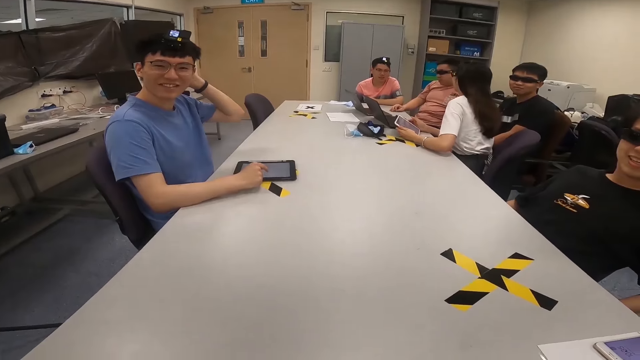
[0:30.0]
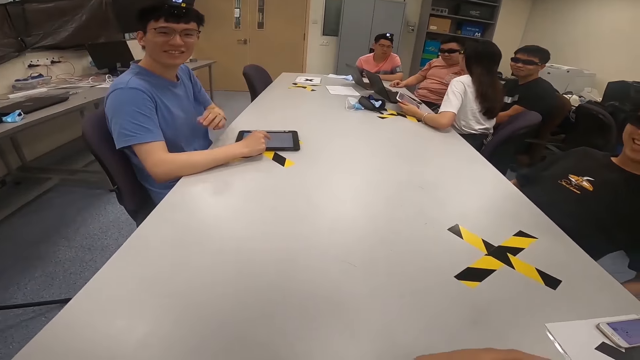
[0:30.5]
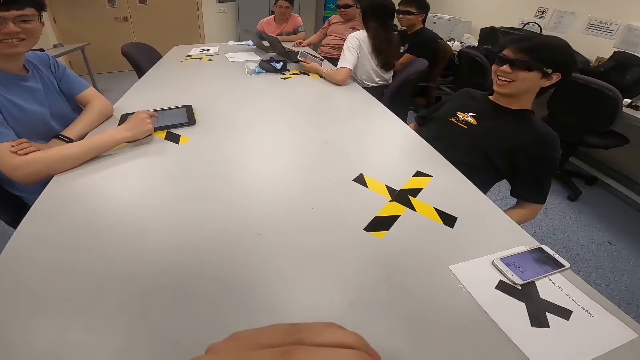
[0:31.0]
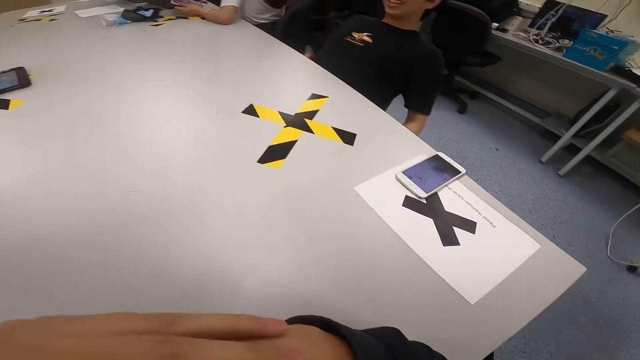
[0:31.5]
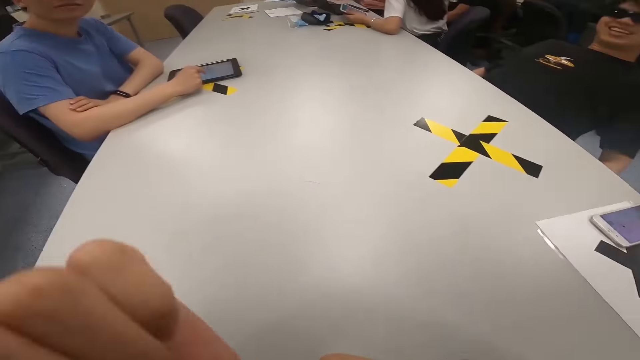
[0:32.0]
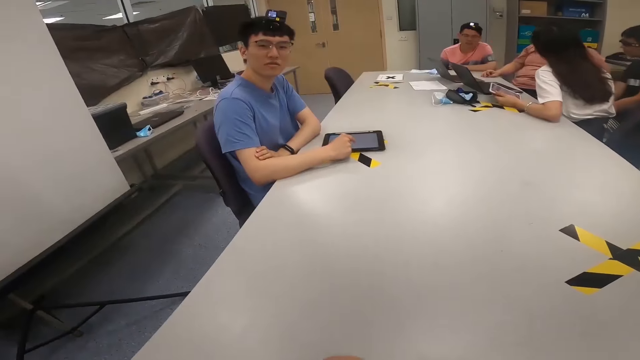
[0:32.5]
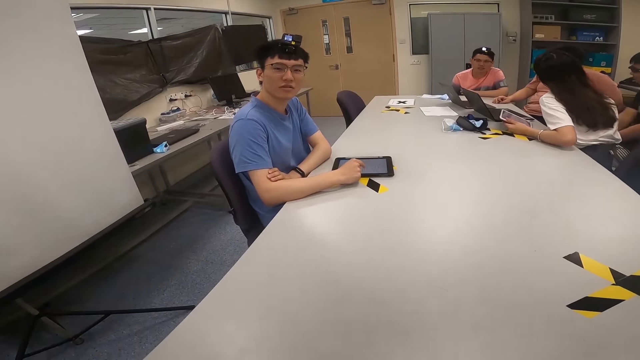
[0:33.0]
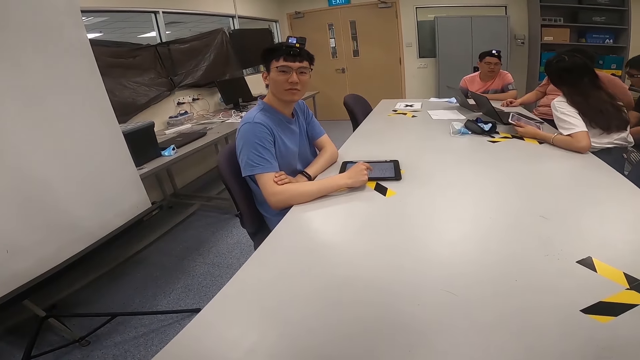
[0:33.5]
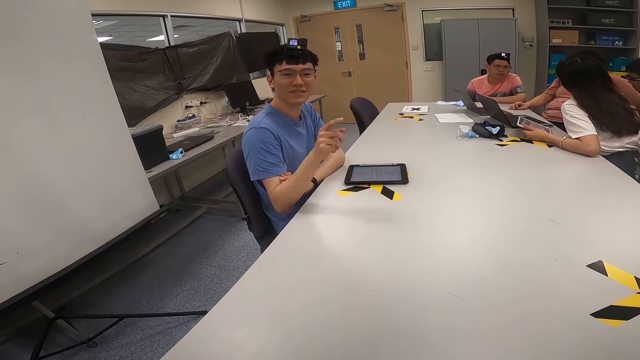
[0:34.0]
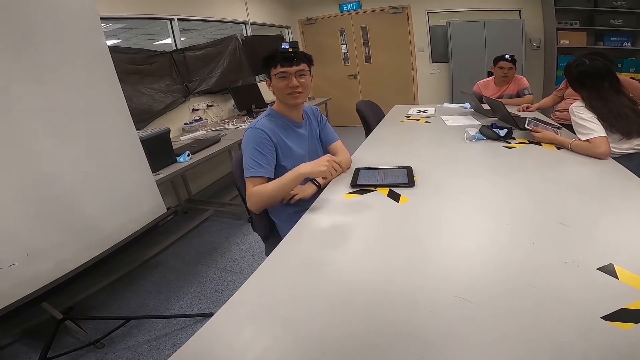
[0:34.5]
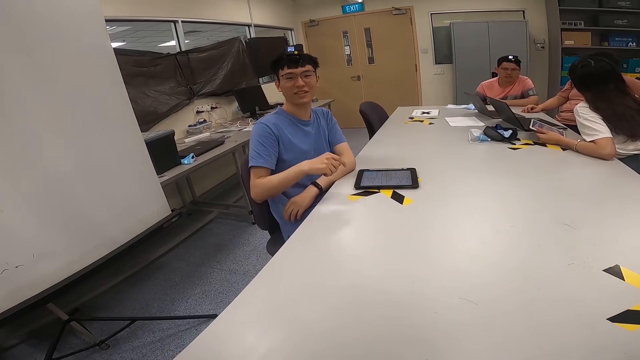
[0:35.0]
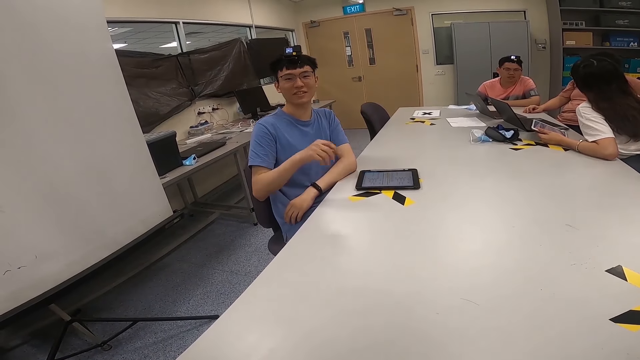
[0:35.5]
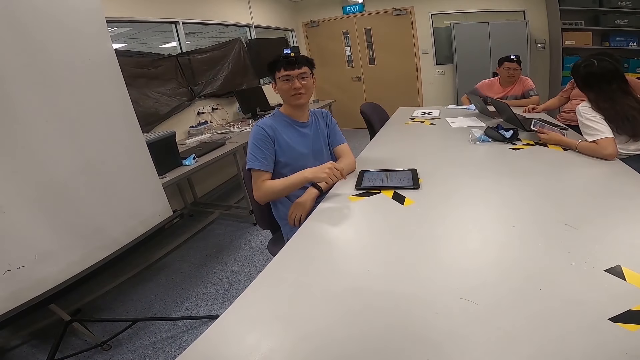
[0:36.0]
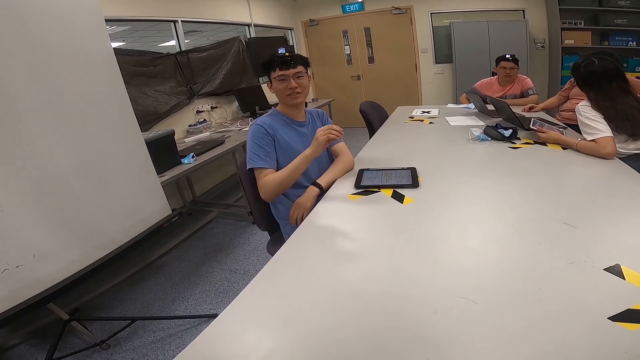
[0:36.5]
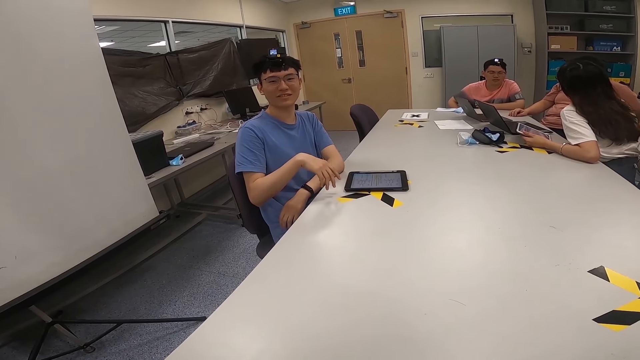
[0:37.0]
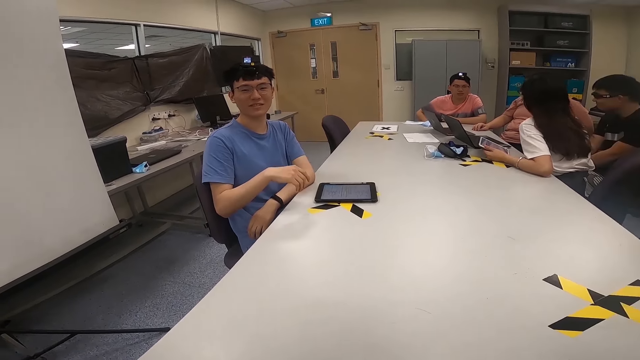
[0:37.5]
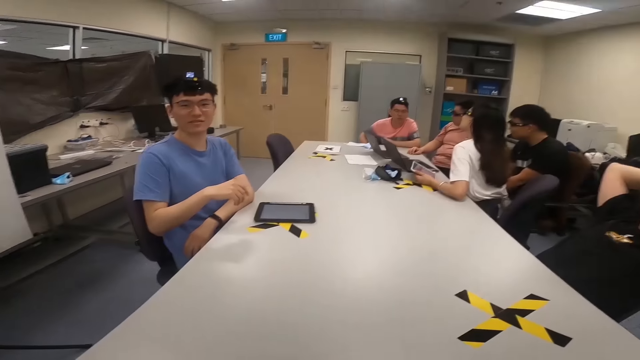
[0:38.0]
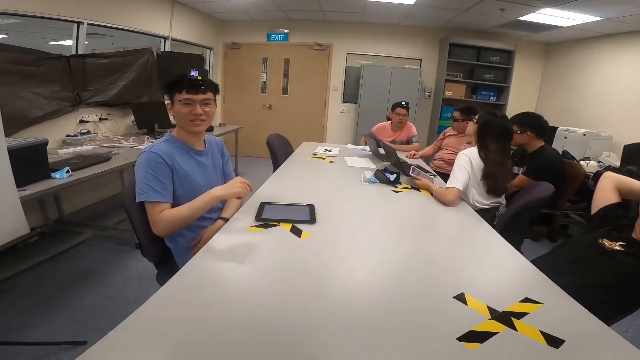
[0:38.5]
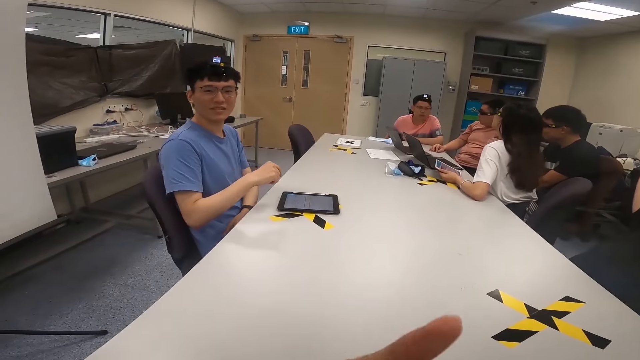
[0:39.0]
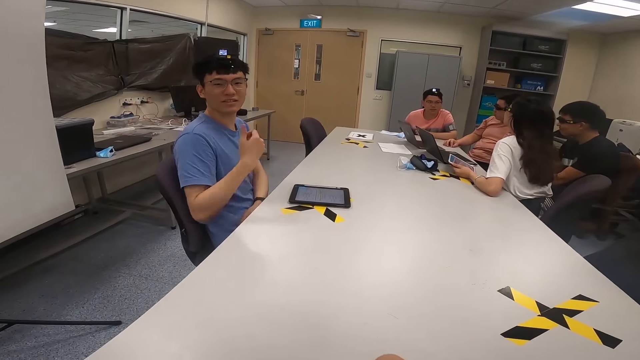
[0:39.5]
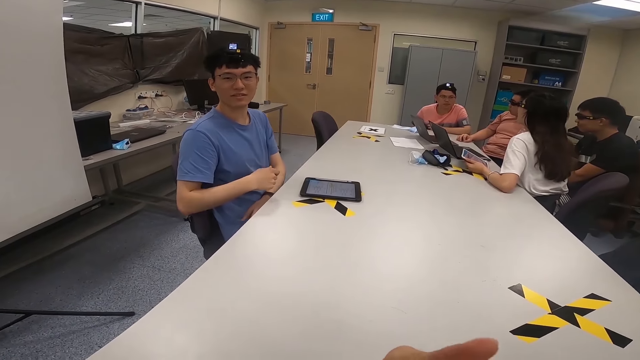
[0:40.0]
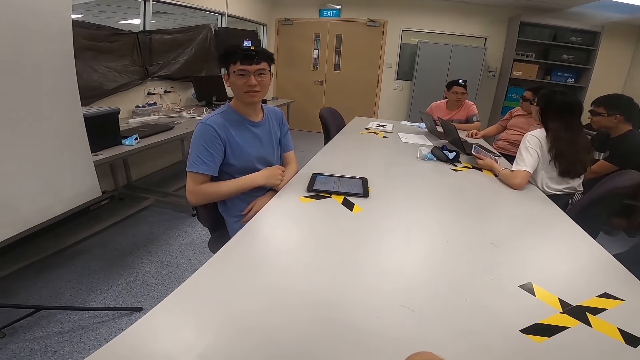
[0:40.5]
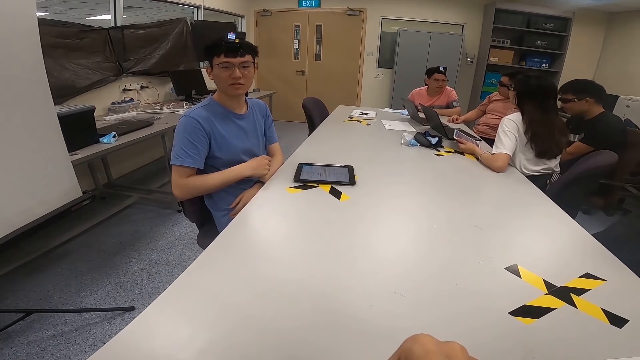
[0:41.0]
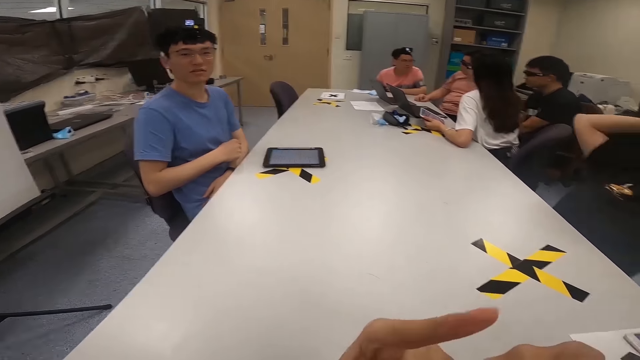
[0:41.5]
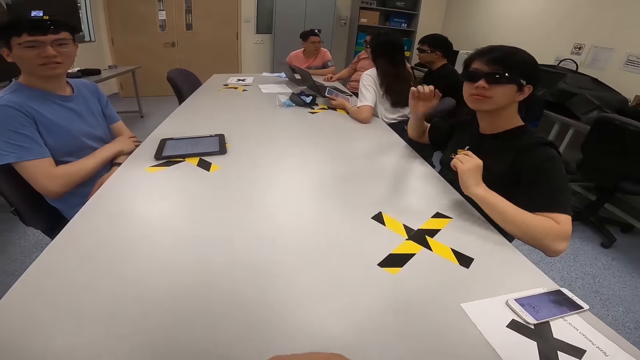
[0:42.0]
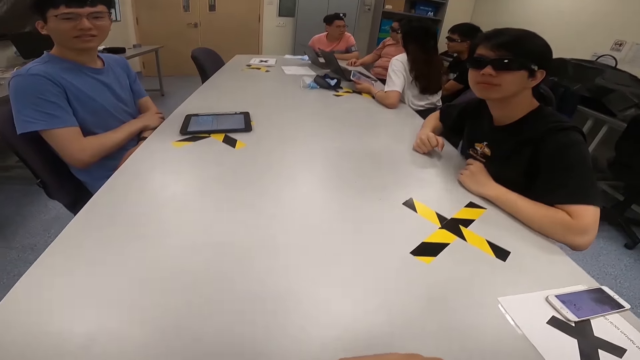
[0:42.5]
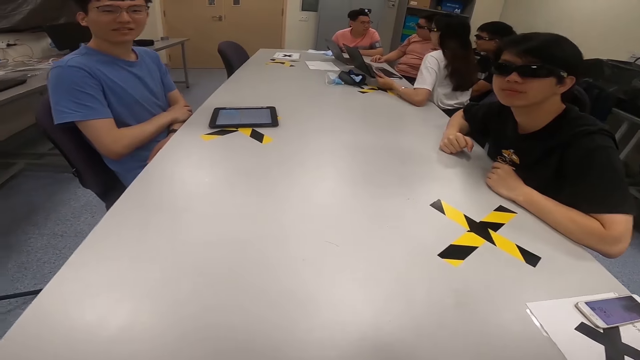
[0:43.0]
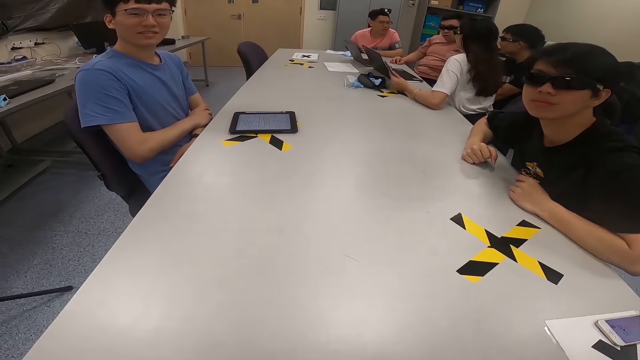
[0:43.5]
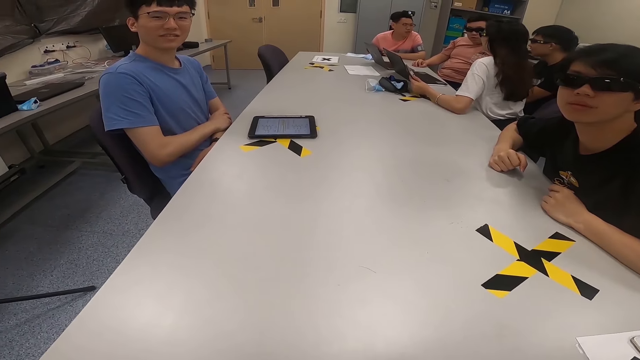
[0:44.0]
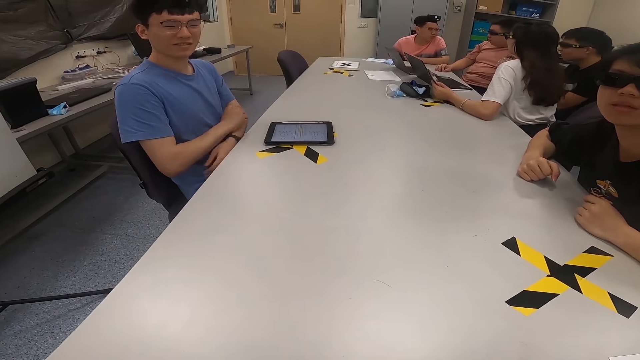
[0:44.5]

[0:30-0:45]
The camera wearer interacts with a man. Another man sits on the chair. Another man sits on the chair. Another man sits on the chair. The camera wearer lifts up his hands. A lady interacts with another man. The first man converses with the camera wearer and points at him. The fifth man moves his hand on his lap. The fourth man sits on the chair. The camera wearer looks around a room. Another man puts his hands on his head. The camera wearer moves his hand. Another man lifts up his hands. The camera wearer lifts up his hands. The fifth man looks around the room. The camera wearer moves his hand. Another man interacts with the fifth man. The sixth man puts his hands on the table. The first man folds his hands. The seventh man moves his hands on the table. The camera wearer looks around the room.

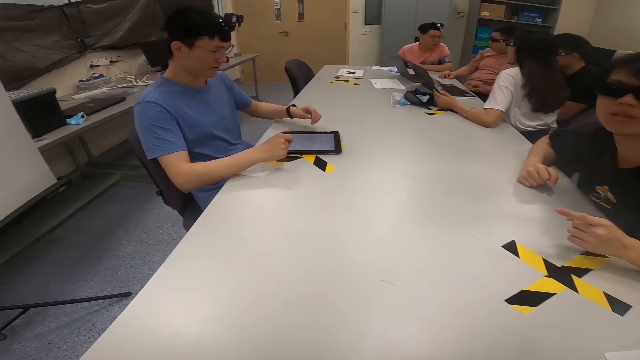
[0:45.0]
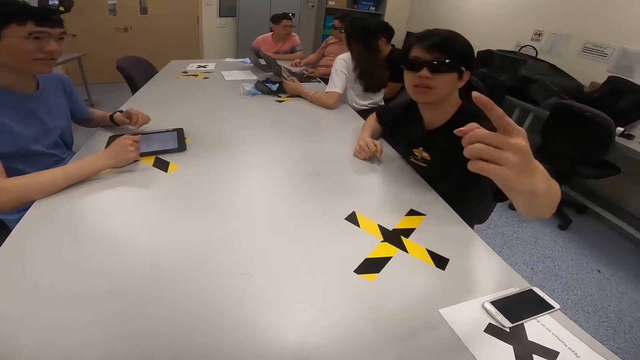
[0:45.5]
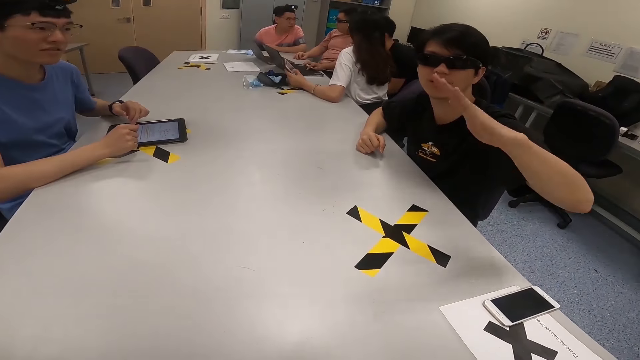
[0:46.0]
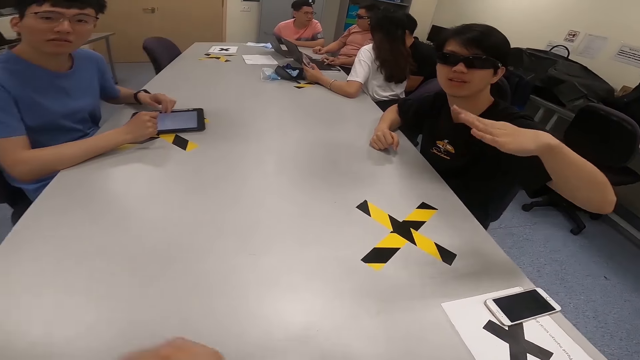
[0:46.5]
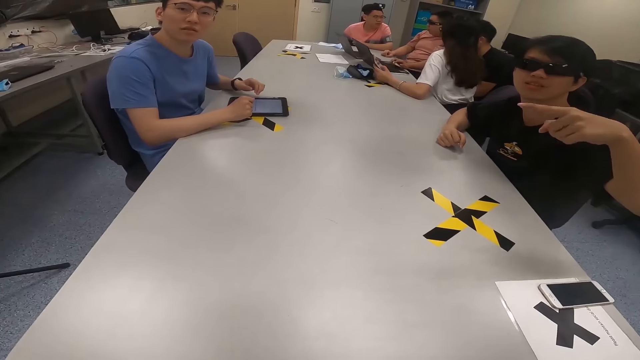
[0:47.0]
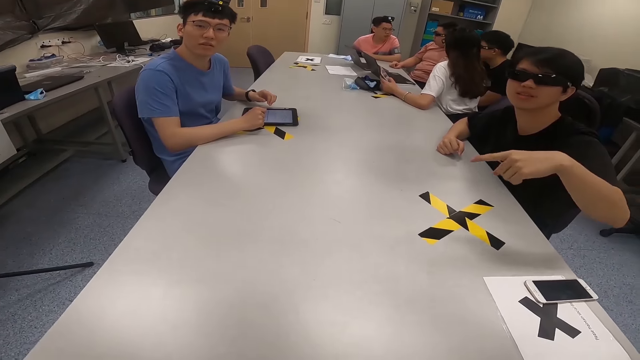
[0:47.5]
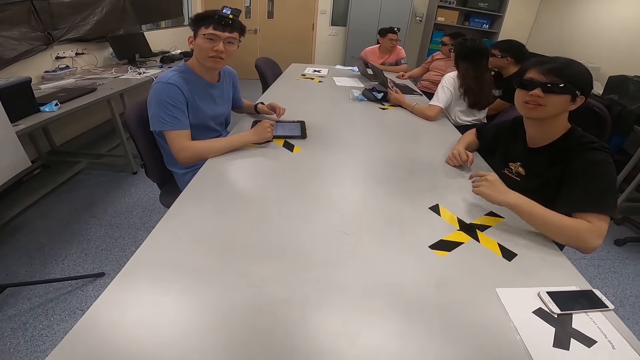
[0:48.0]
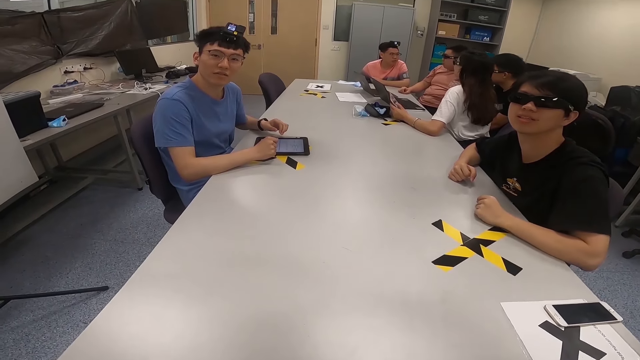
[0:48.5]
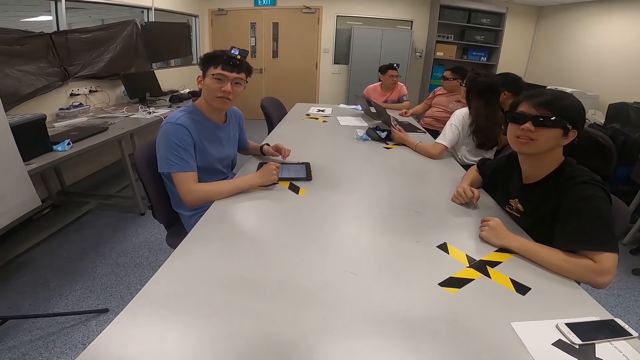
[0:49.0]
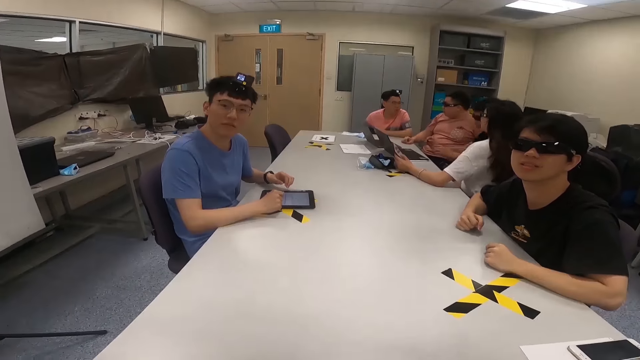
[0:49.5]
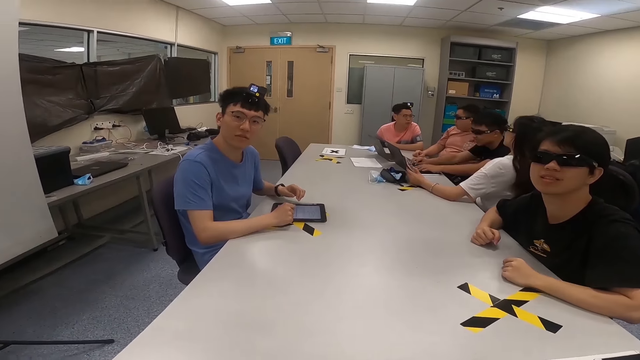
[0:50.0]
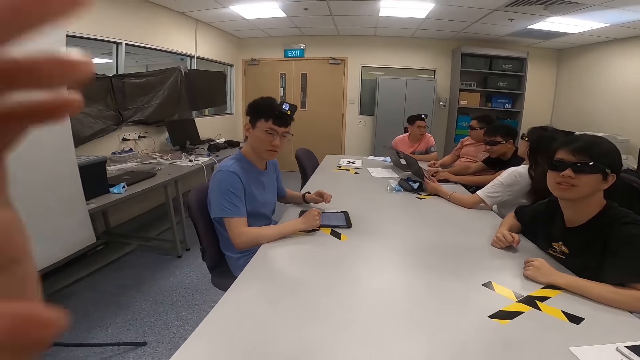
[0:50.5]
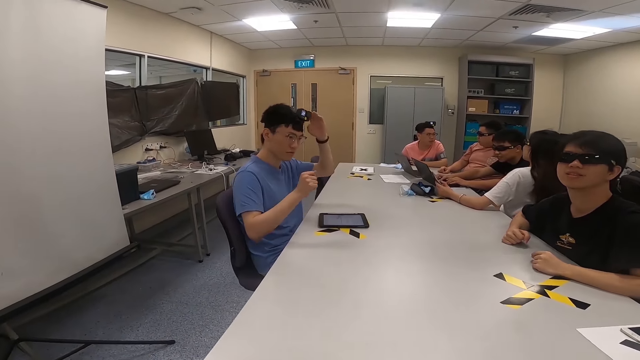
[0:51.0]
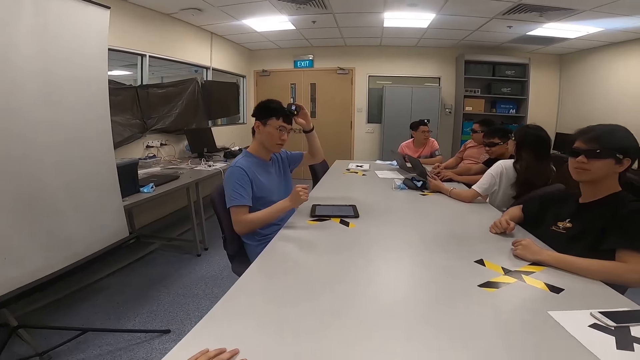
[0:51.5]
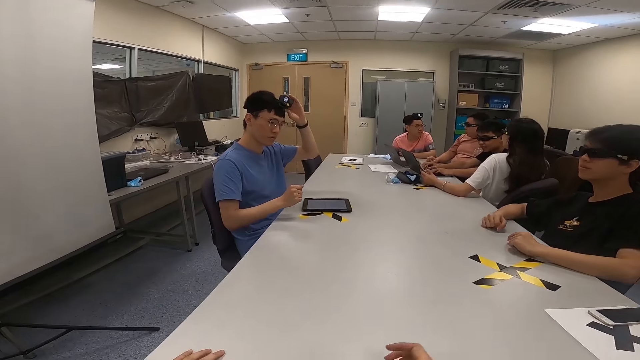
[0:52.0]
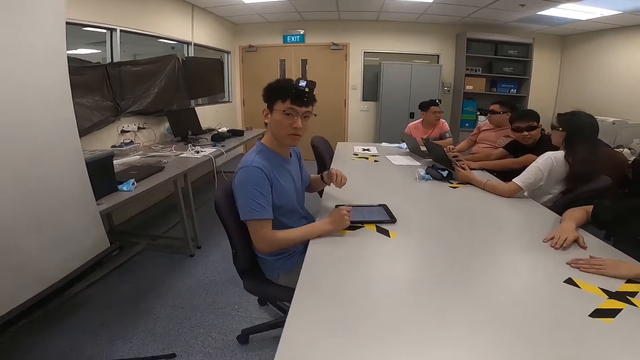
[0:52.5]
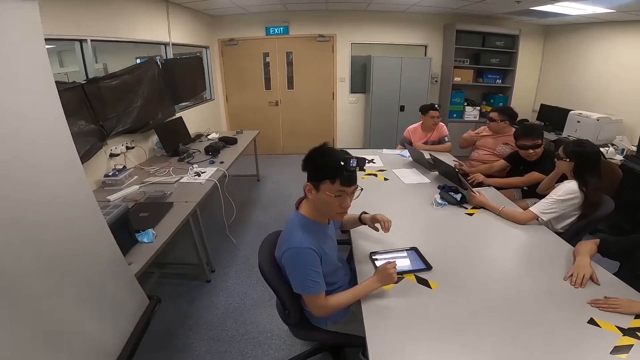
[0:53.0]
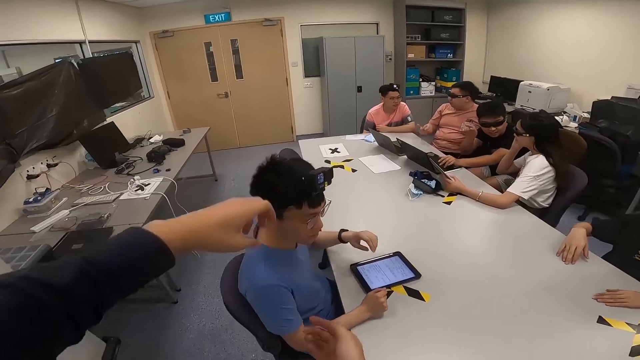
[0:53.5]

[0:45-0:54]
A man looks around a room. Another man converses with the camera wearer. Another man operates a tablet with his hand. Another man operates a laptop. The first man lifts up his hand. The third man looks at the camera wearer. The camera wearer adjusts his camera. The fourth man looks around the room. The first man looks around the room. The fourth man operates the laptop. The third man adjusts a camera on his head. Another man interacts with yet another man. The camera wearer walks around the room. The first man moves his hands on a table.
